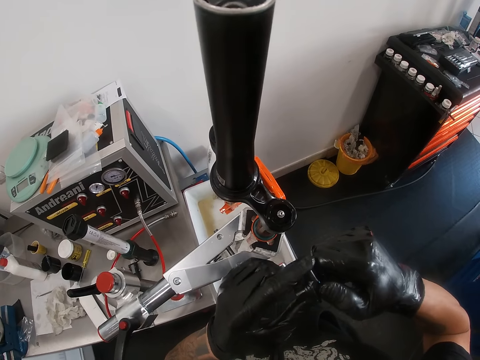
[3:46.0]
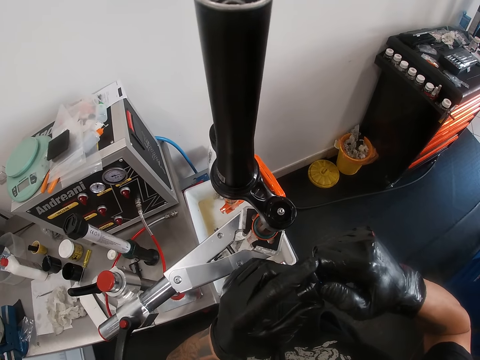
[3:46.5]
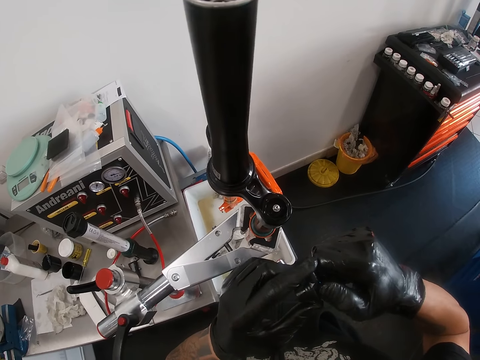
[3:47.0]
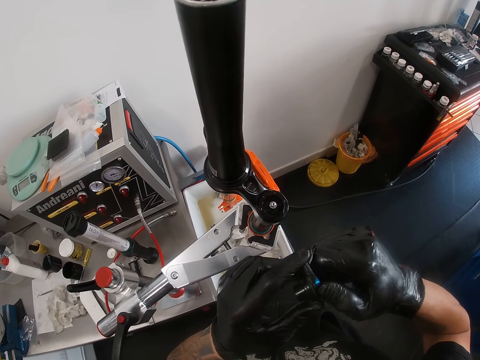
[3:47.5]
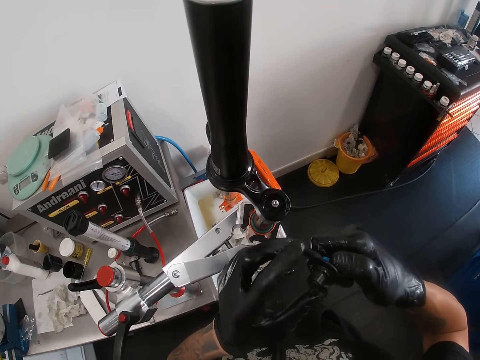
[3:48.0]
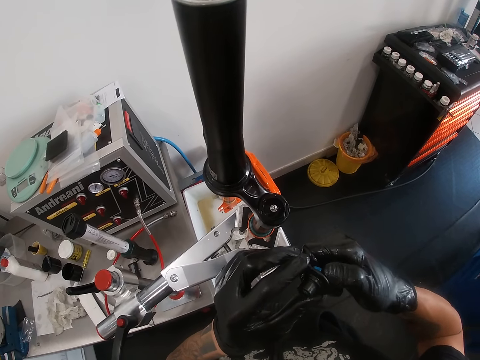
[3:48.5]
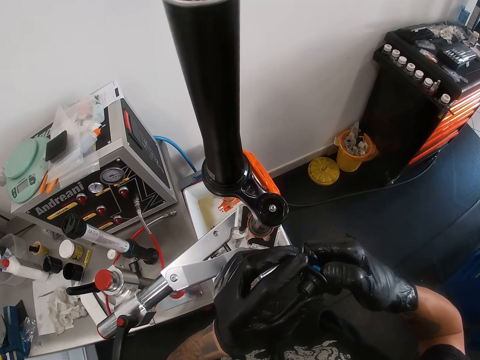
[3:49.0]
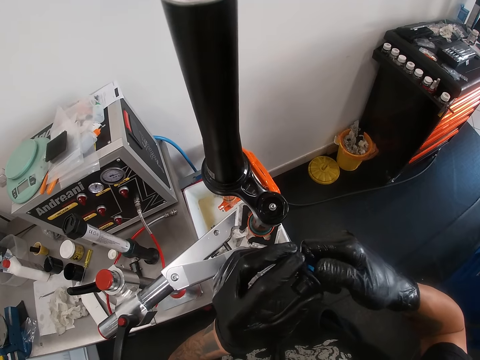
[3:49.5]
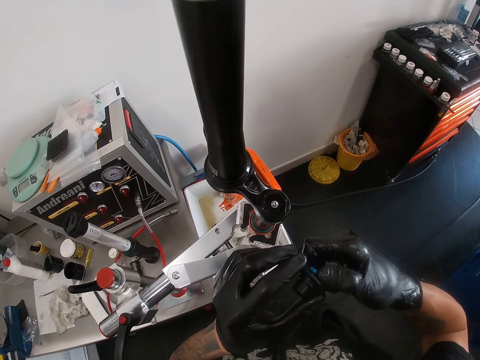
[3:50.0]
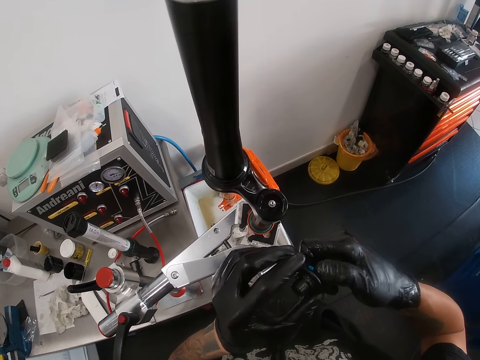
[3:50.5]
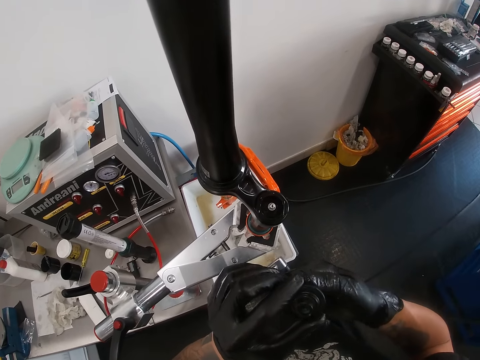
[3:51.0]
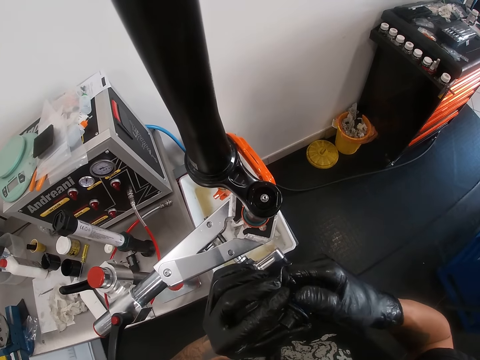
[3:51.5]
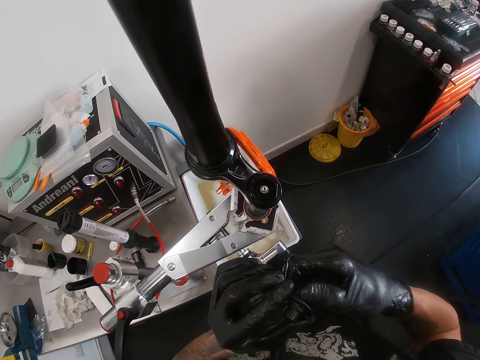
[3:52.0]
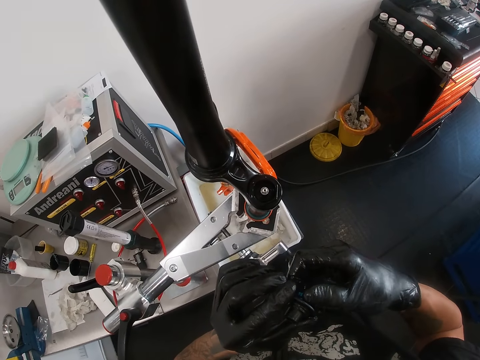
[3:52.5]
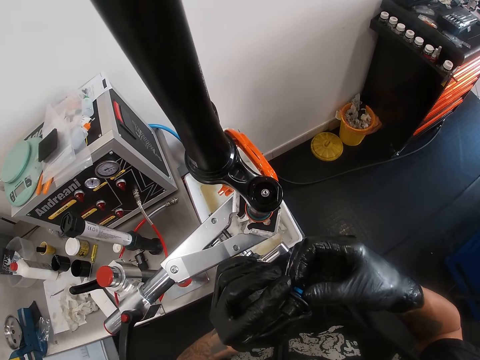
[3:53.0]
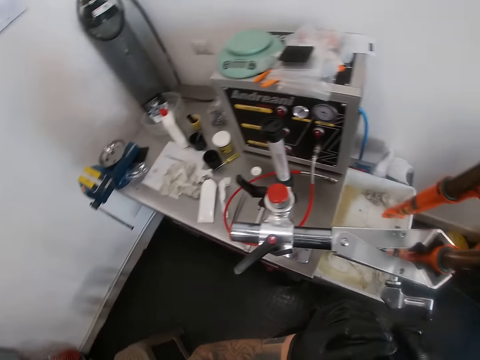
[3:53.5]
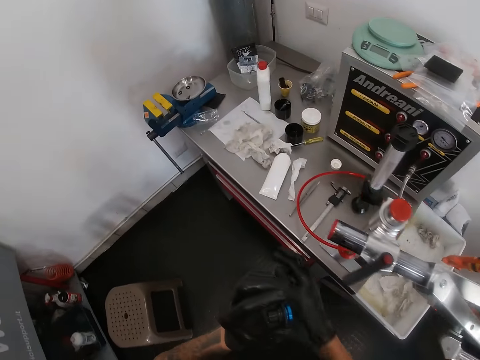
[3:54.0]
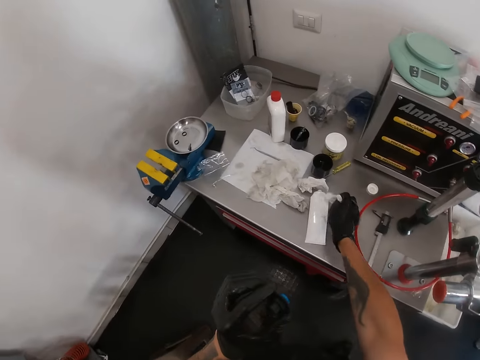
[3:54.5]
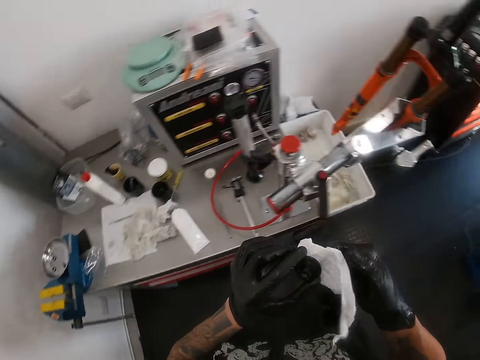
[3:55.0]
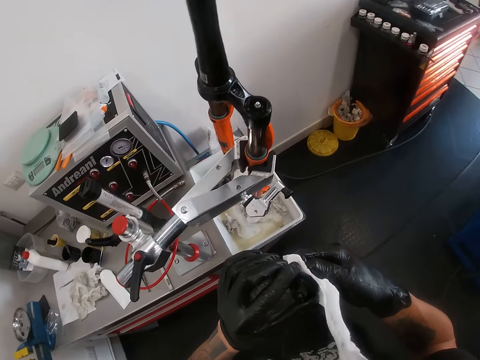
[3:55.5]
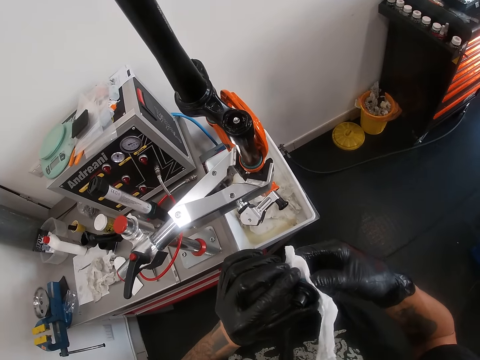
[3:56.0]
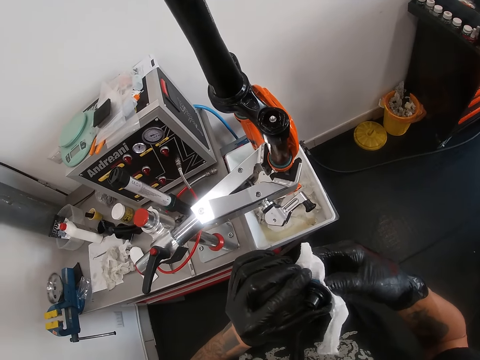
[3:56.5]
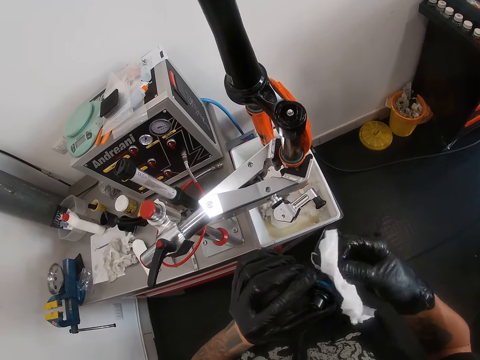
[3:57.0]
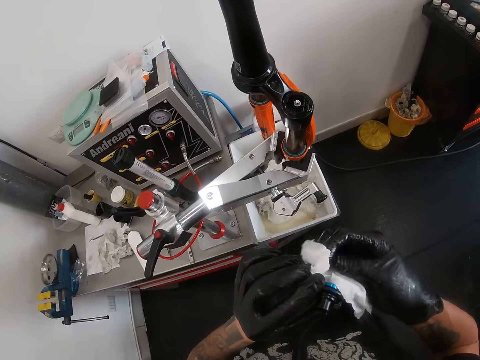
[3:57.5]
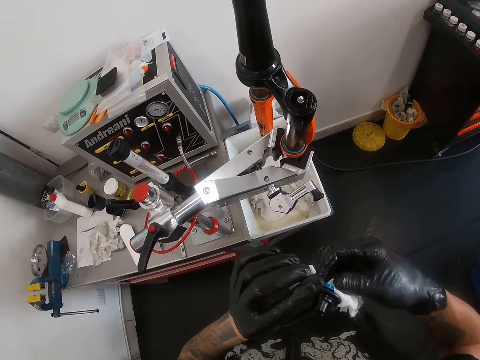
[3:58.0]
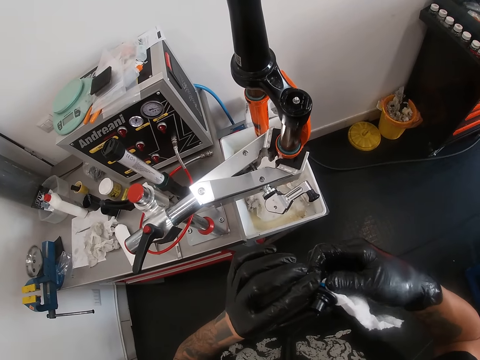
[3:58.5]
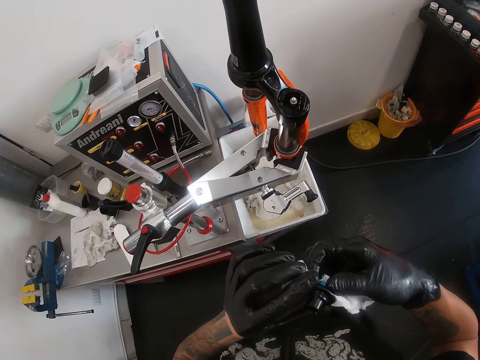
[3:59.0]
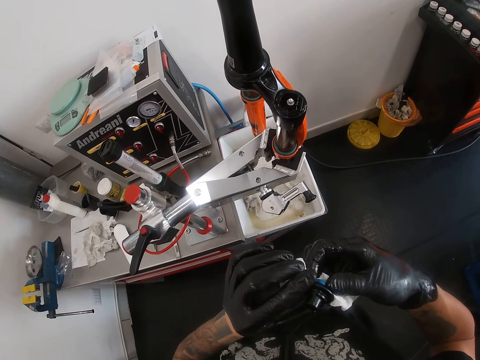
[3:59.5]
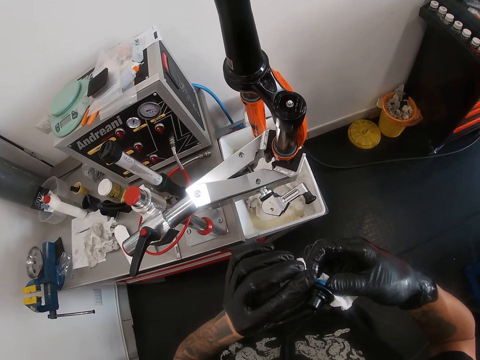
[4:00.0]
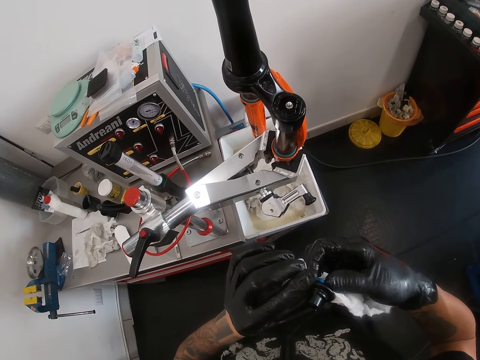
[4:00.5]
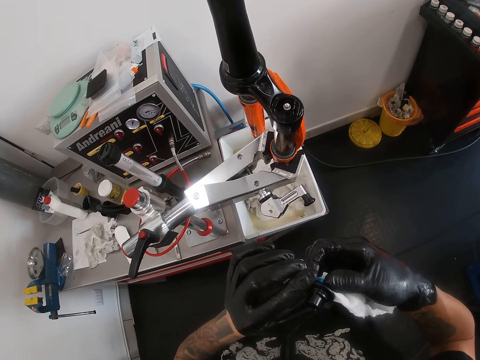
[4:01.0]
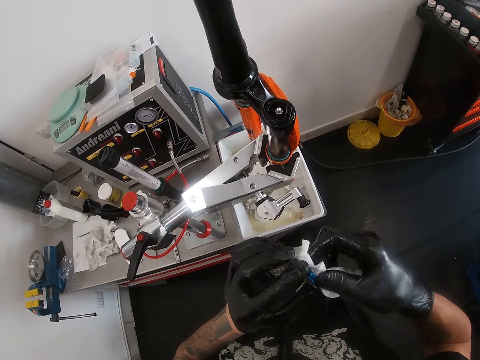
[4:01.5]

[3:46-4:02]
The camera wearer picks up a white rag on the table with his right hand. He cleans the adjustor knob with the white rag in his right hand.

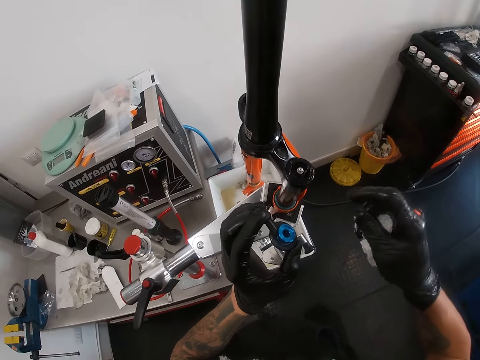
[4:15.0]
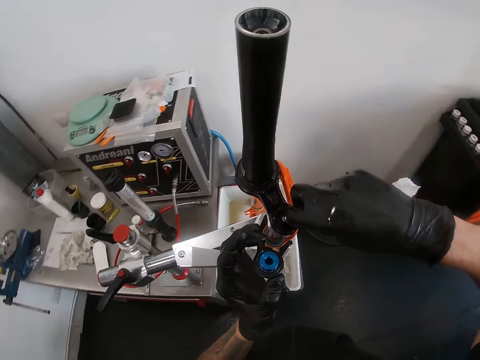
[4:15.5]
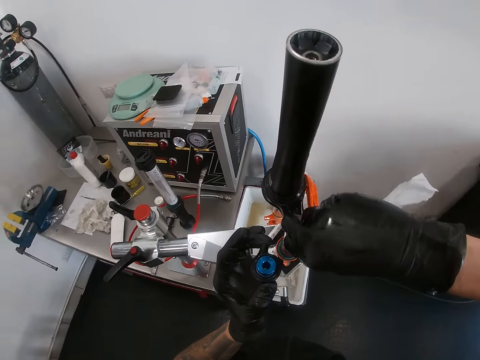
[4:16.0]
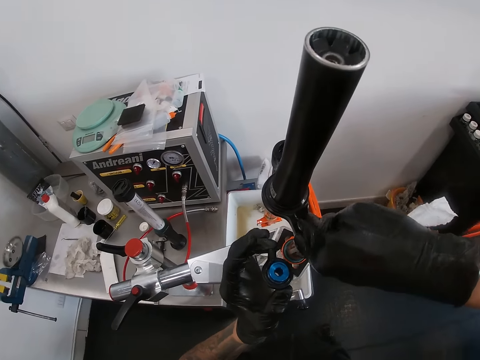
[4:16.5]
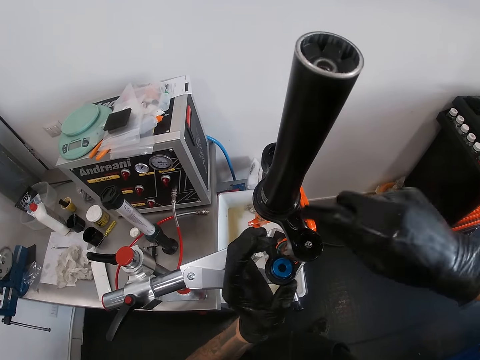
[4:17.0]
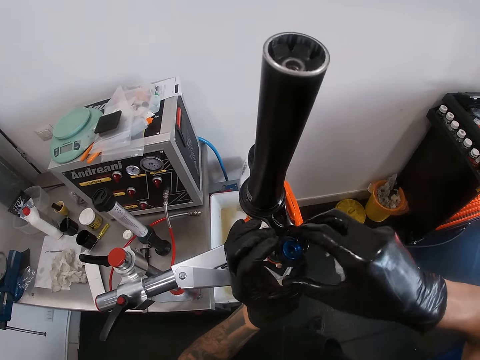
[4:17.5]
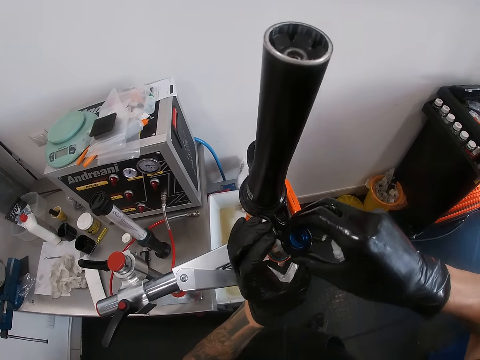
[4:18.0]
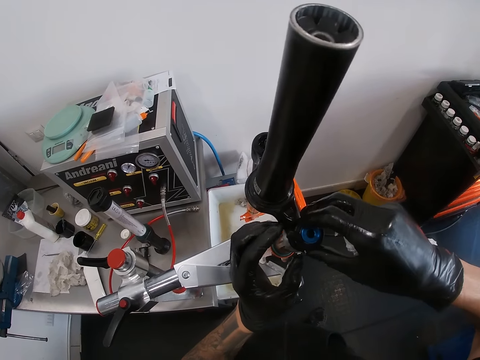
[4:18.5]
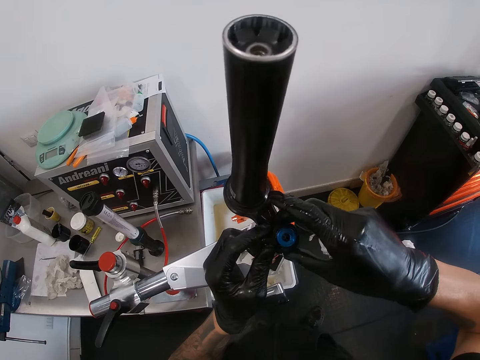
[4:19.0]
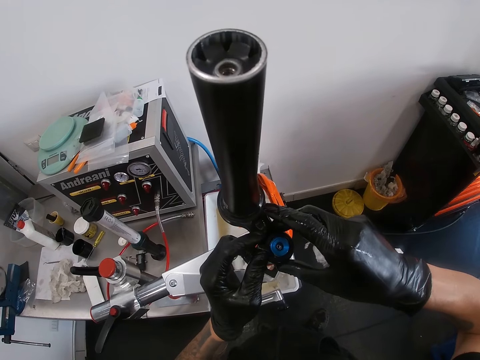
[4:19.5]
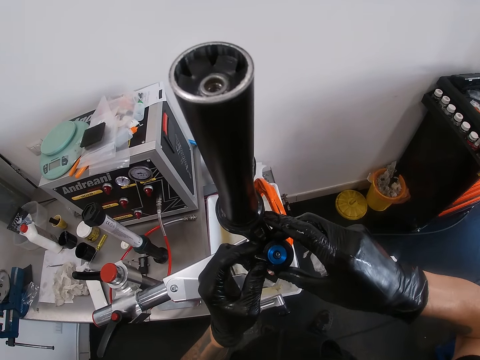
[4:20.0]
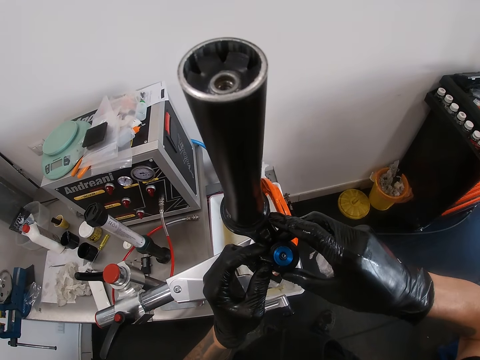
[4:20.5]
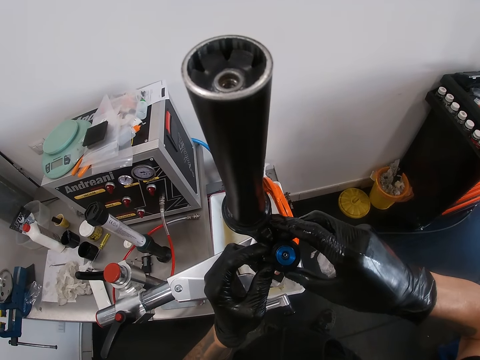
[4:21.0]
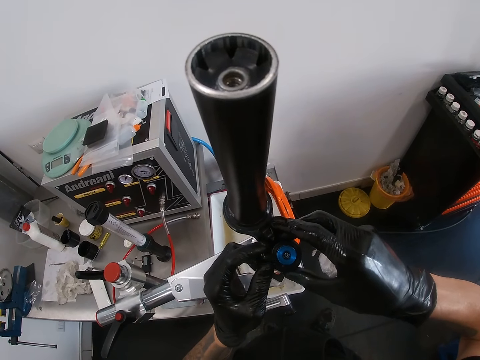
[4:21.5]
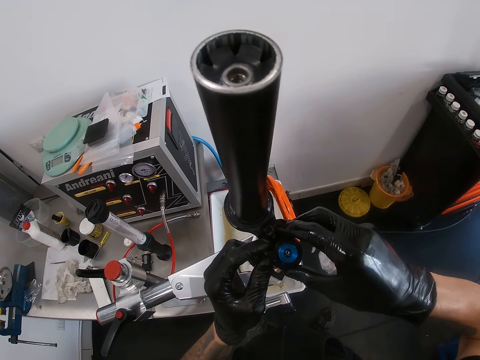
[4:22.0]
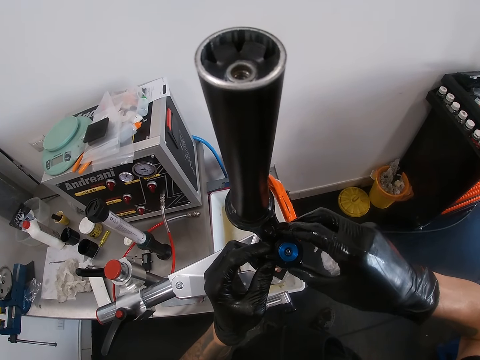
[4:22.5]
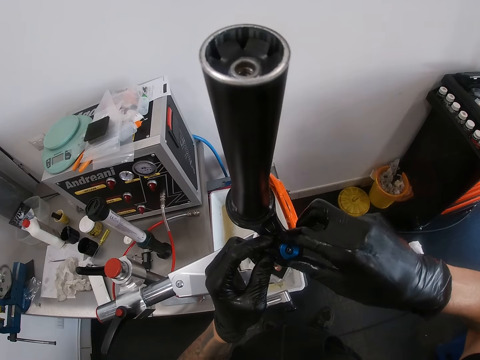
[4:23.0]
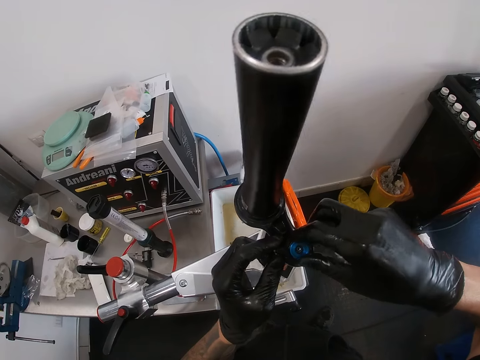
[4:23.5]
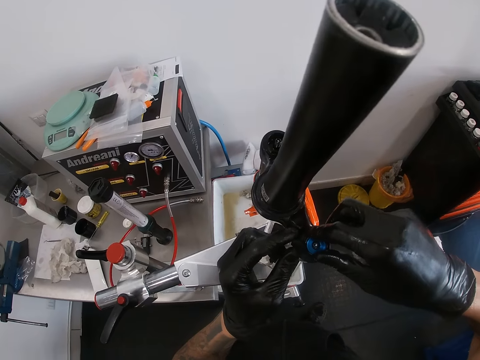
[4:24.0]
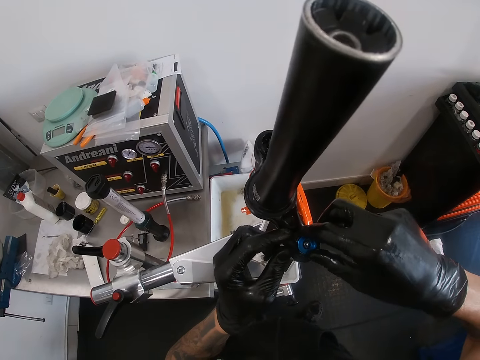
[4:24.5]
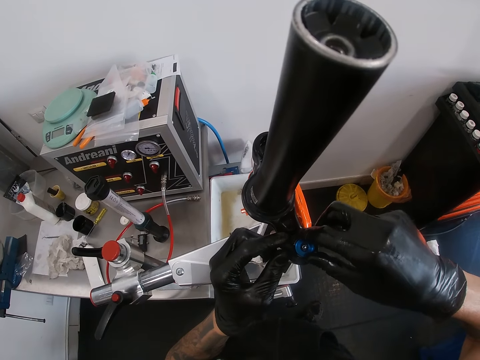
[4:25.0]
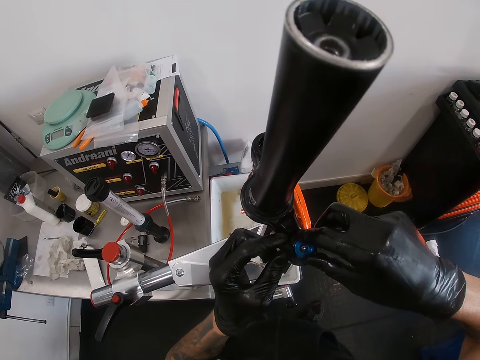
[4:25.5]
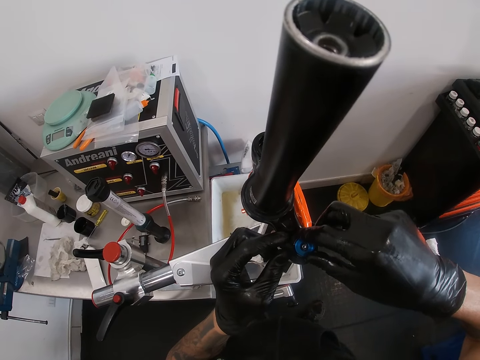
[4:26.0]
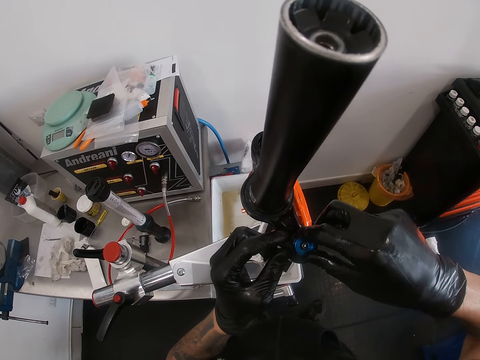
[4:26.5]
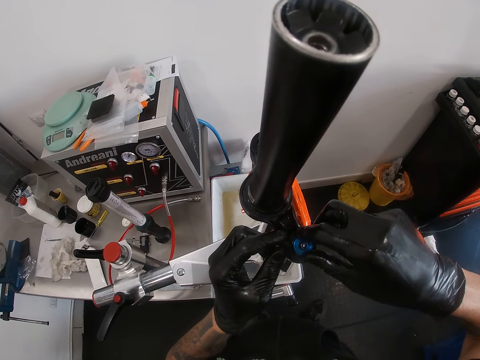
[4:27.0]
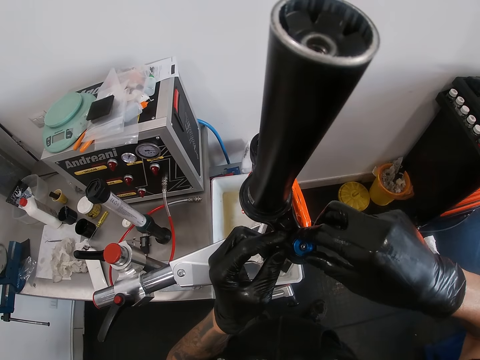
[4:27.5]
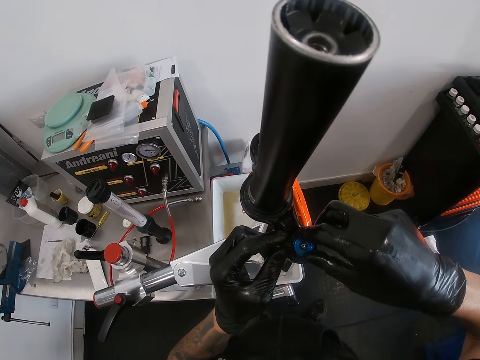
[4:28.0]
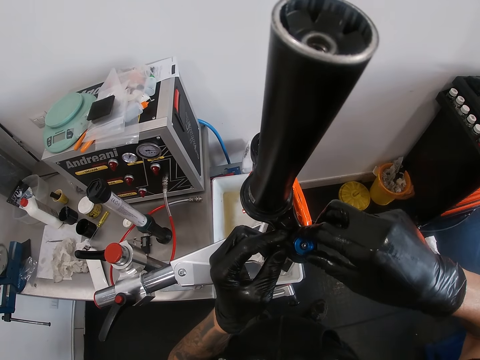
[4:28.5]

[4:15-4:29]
The camera wearer fastens the fork. They put the adjustor knob on the air valve with both hands.
